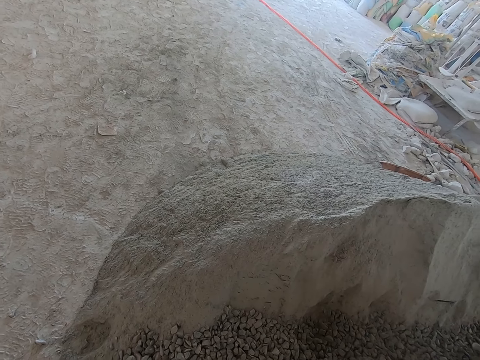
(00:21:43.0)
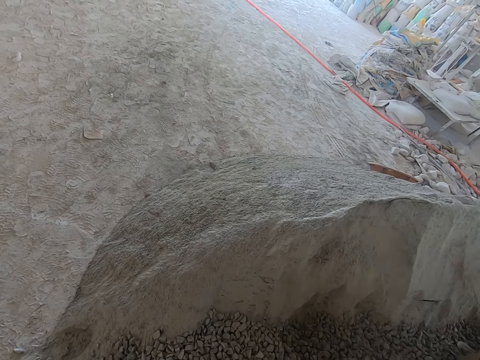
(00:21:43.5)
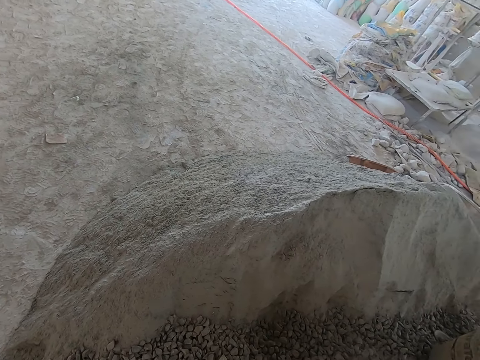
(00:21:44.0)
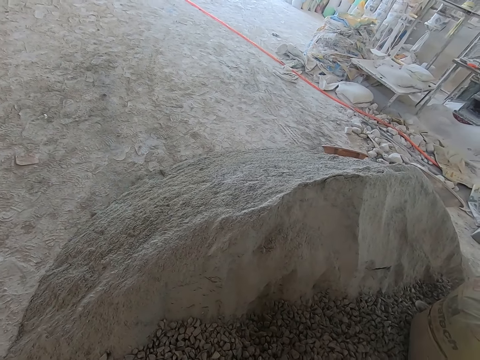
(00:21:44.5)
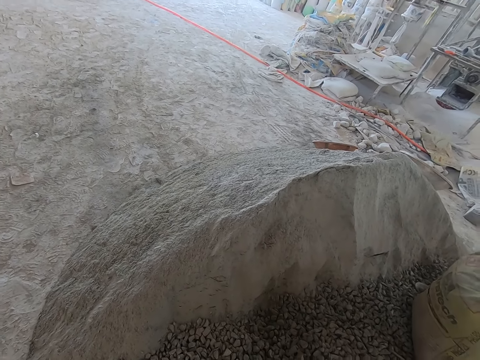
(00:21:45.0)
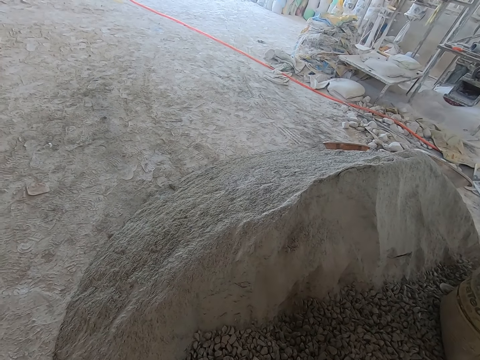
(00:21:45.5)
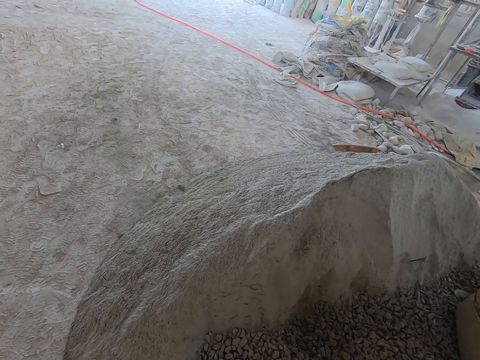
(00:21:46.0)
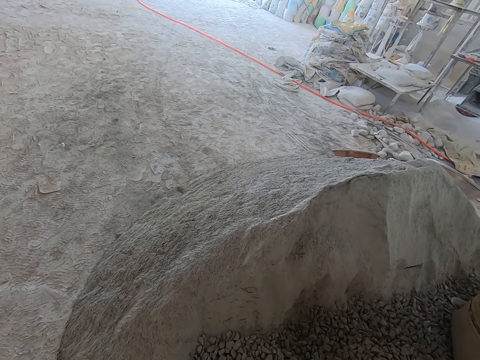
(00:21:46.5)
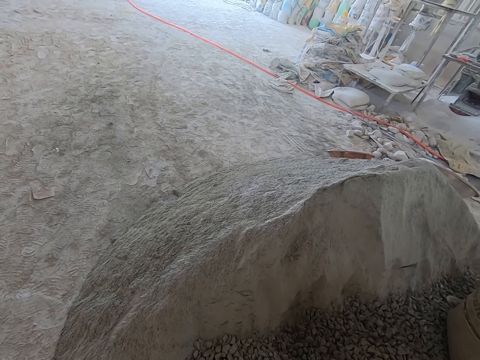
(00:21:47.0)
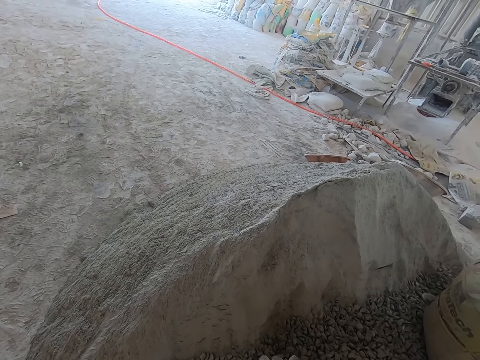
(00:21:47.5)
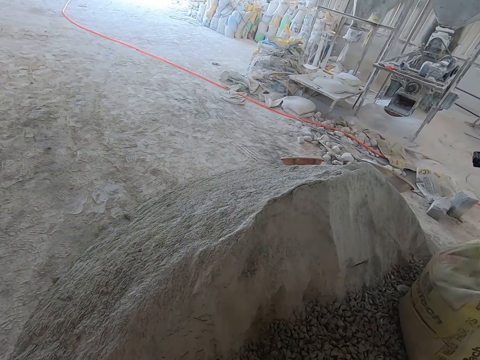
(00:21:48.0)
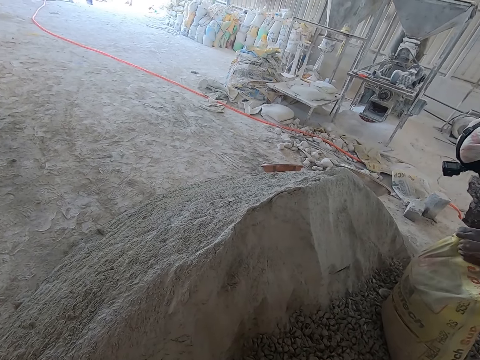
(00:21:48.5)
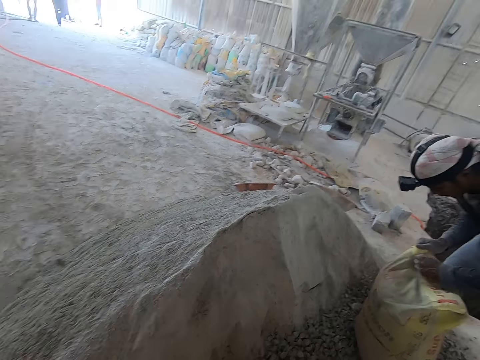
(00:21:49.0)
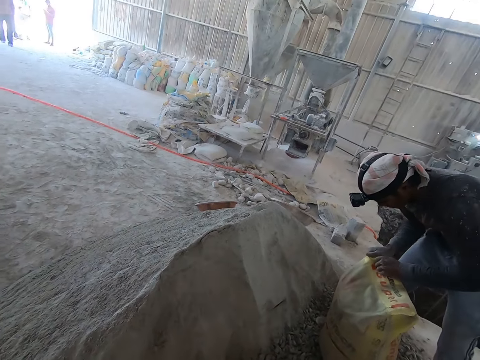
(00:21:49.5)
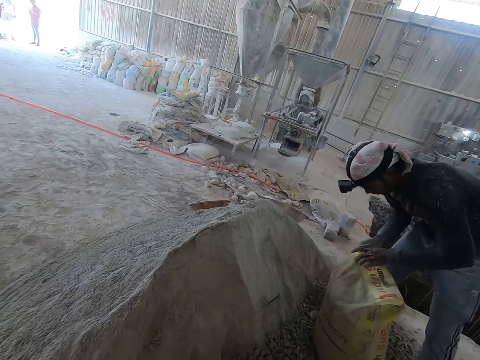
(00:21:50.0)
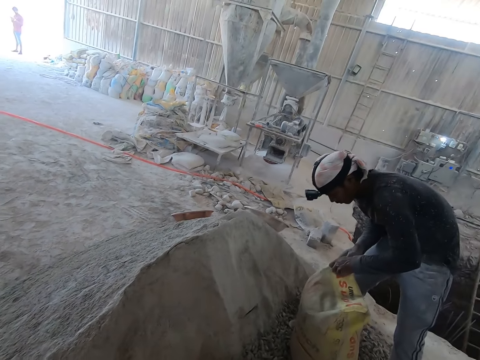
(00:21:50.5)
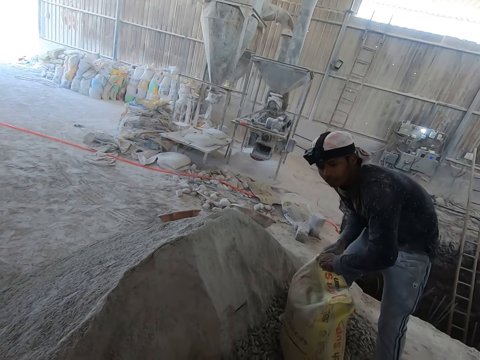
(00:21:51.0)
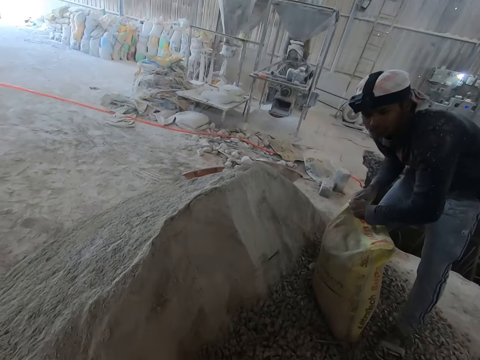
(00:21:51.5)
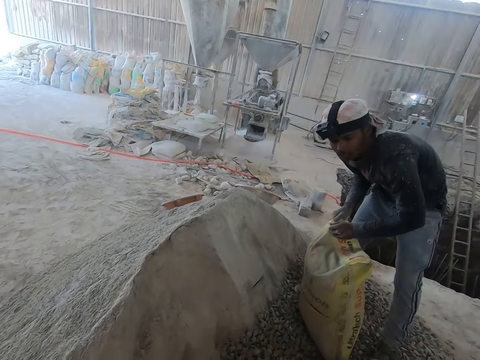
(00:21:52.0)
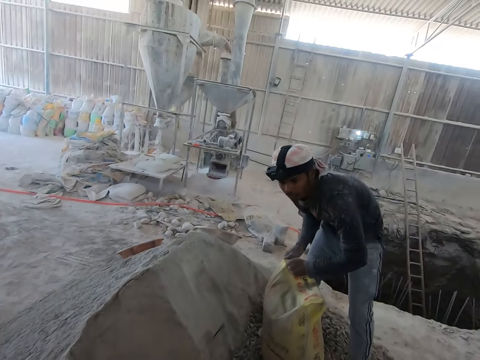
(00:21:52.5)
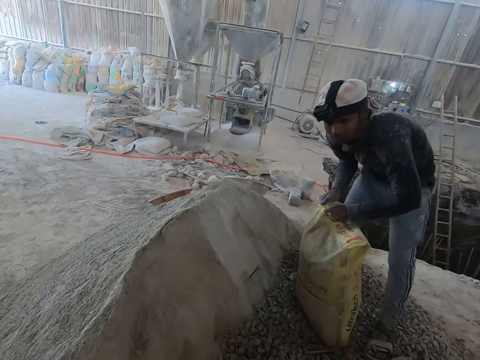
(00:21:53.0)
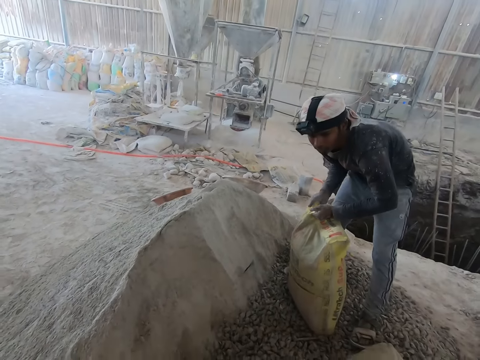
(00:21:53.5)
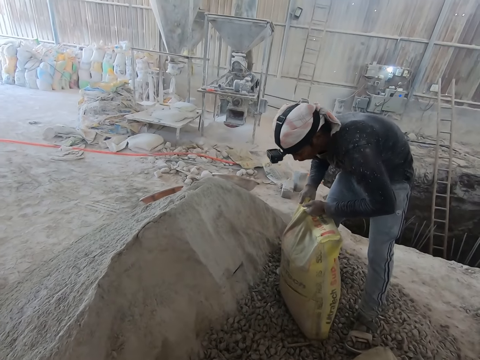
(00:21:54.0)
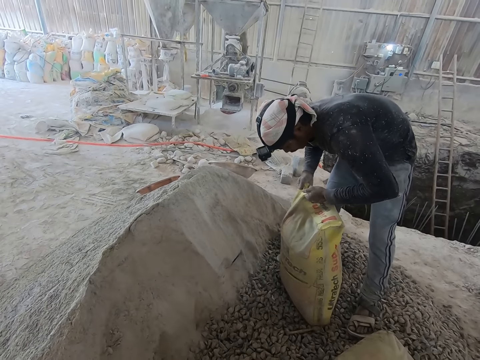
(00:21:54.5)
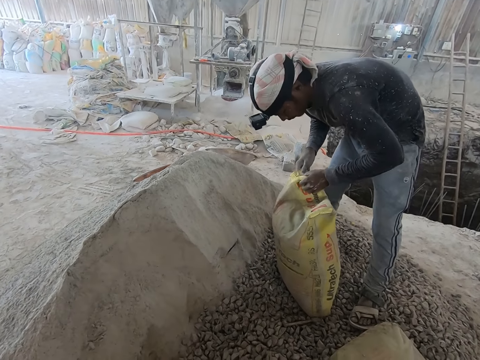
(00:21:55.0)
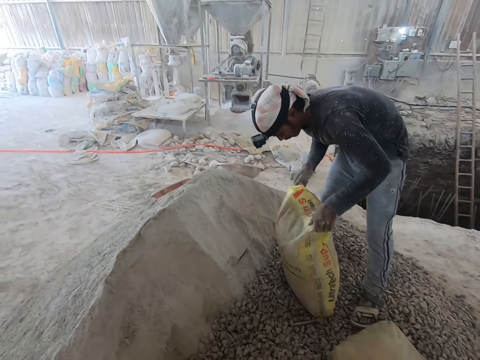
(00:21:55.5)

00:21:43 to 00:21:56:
The man opens the cement sack with both hands. The camera wearer interacts with the man at the construction site.

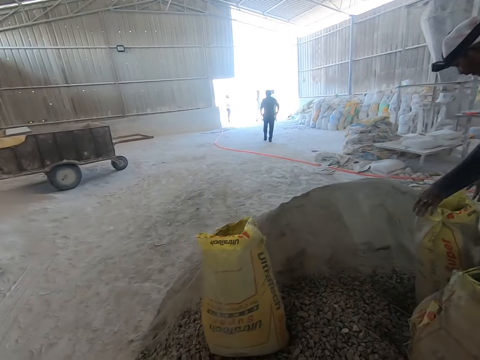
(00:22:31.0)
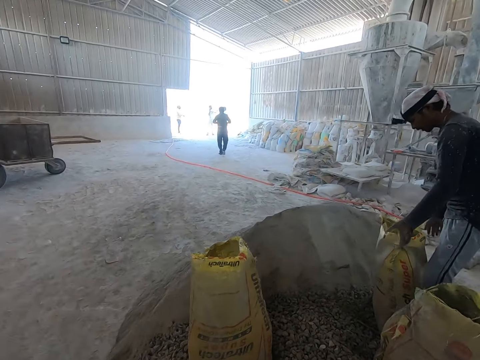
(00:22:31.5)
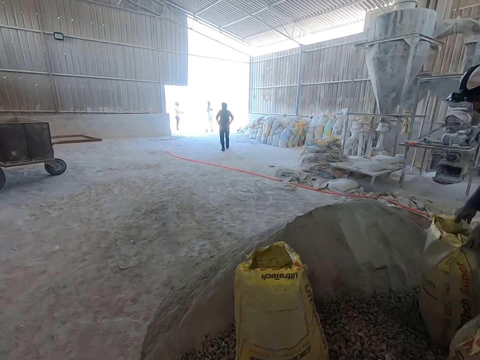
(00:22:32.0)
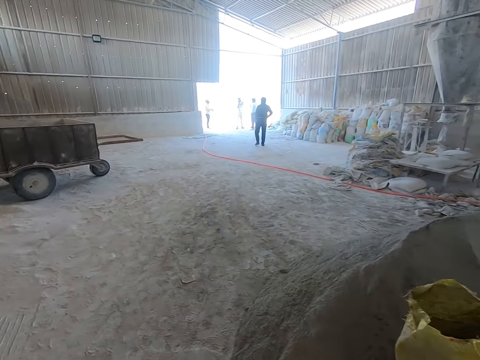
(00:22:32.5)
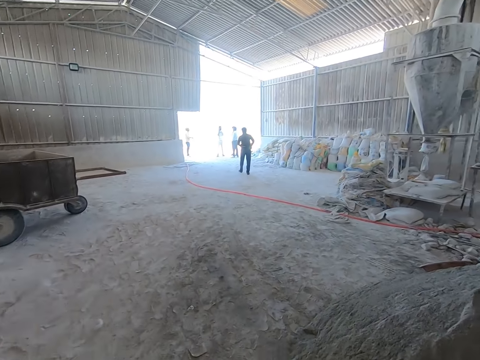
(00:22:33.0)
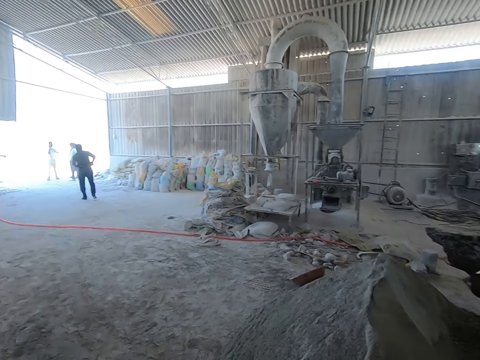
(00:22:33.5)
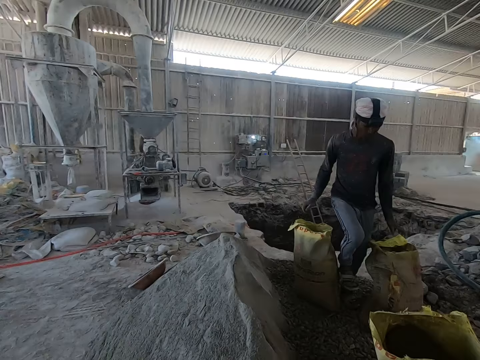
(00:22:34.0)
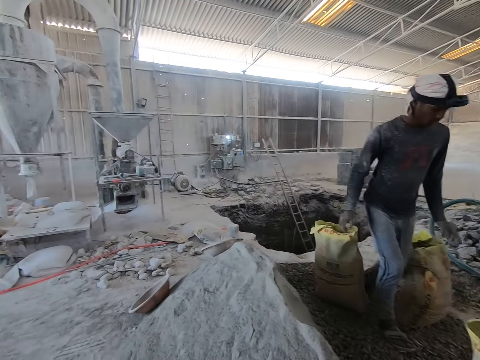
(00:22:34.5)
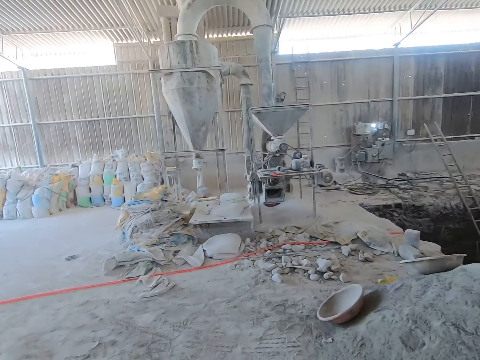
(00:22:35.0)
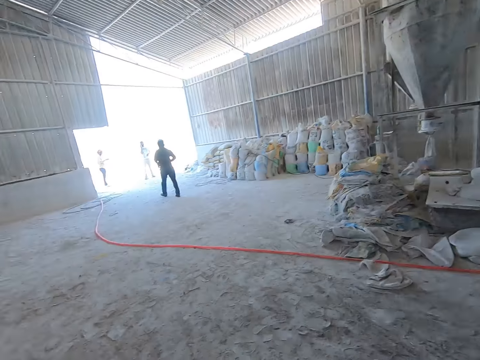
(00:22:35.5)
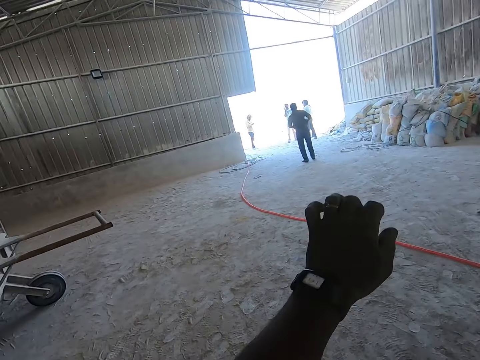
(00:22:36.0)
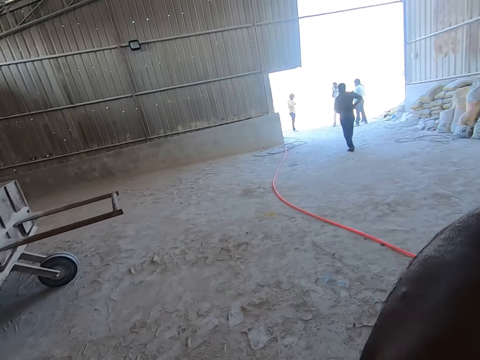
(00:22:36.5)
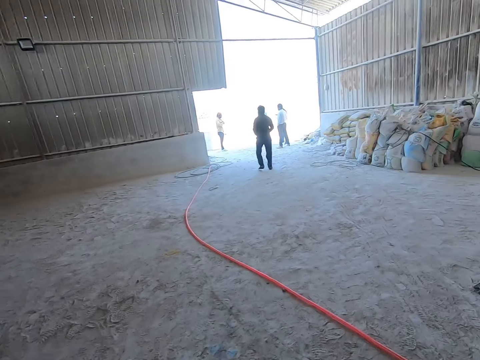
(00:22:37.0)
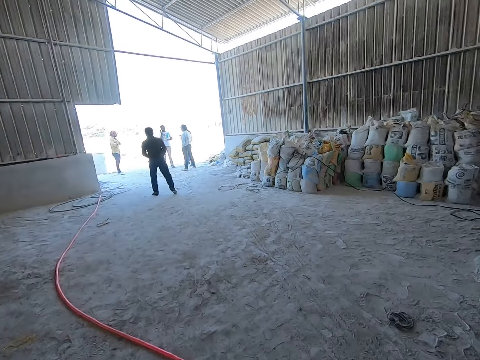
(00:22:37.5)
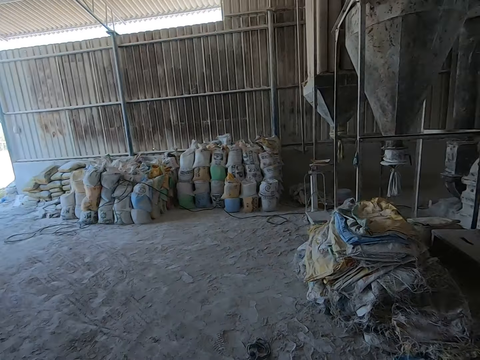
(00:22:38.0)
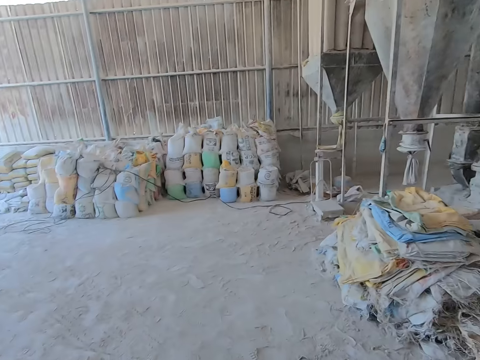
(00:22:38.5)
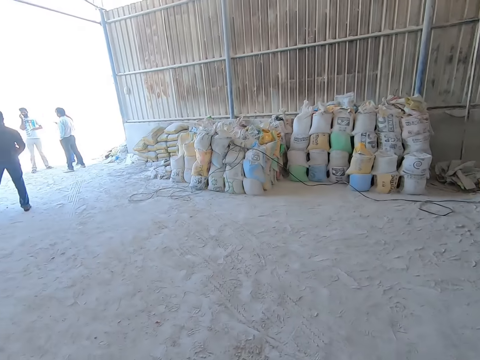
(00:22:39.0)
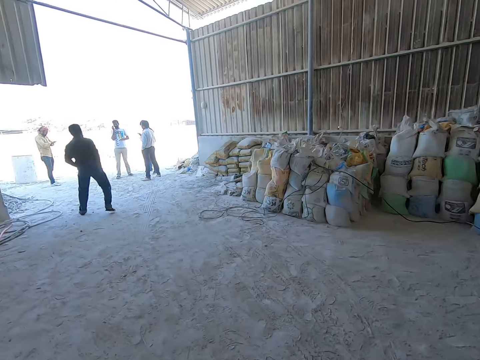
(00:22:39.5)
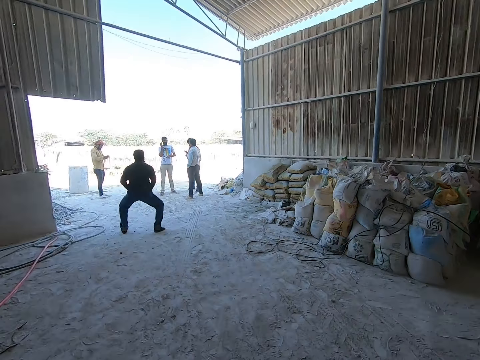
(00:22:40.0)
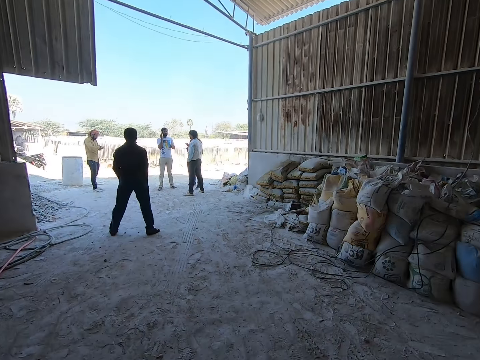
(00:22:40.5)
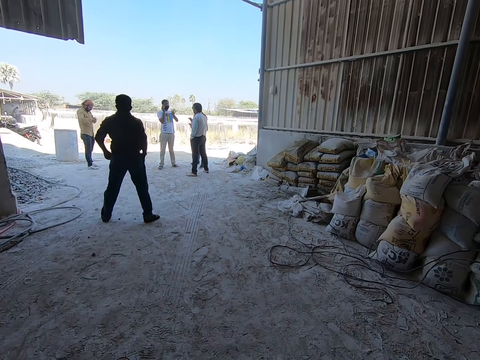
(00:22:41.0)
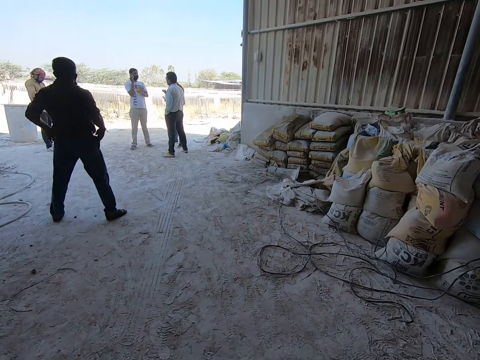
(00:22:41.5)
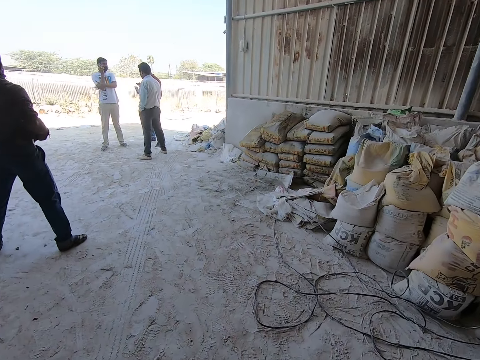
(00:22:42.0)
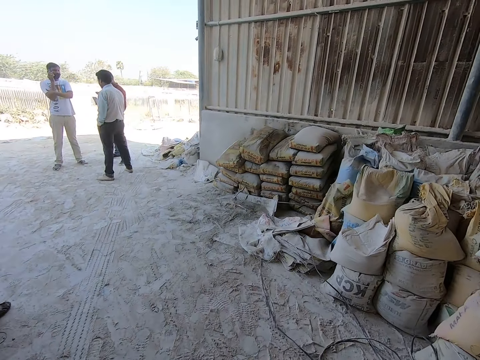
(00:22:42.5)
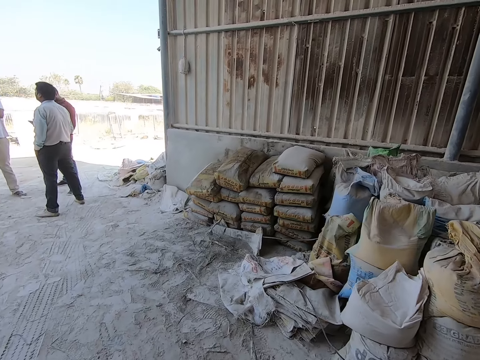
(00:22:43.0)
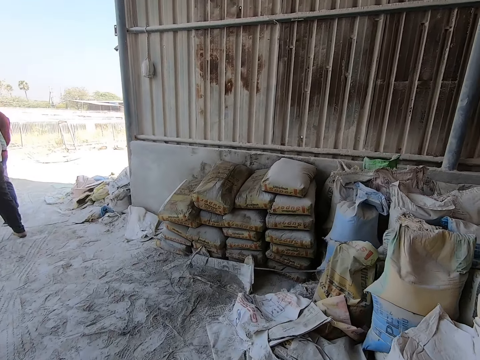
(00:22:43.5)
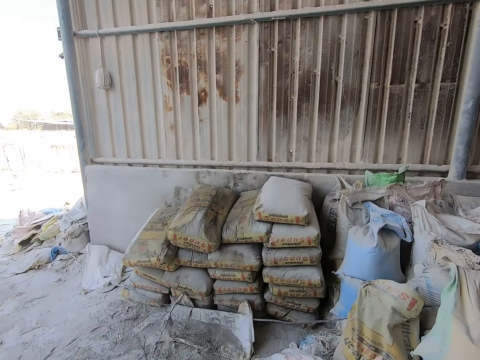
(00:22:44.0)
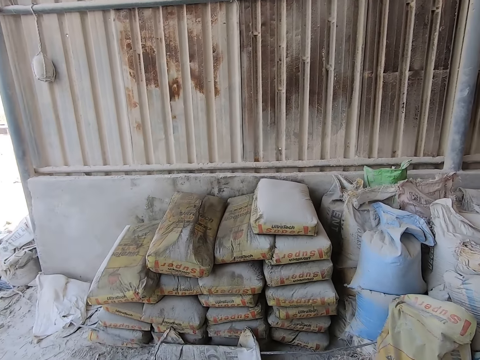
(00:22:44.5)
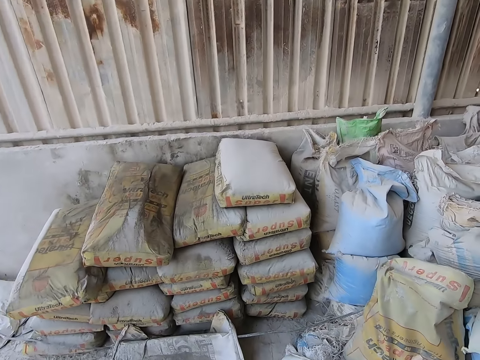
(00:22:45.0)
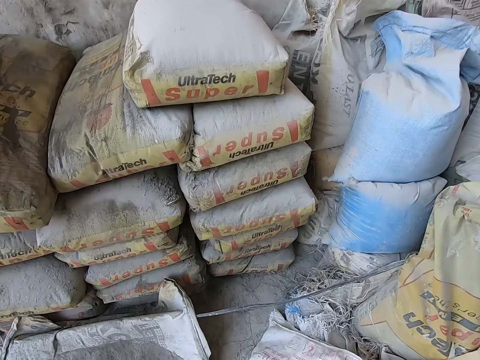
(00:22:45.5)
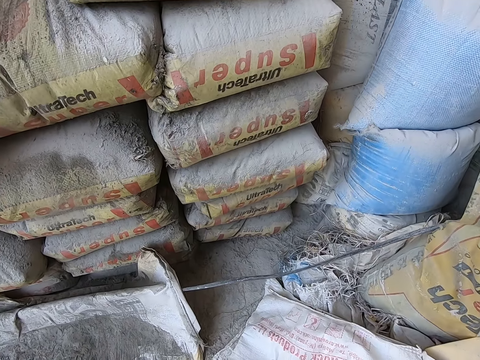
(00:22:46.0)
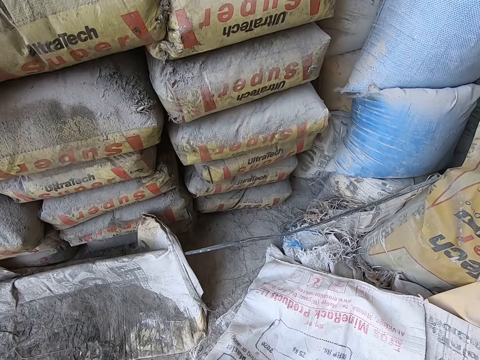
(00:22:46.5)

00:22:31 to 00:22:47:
The camera wearer walks towards the heap of cement sacks. A man exercises his body beside the heap of cement sacks.
